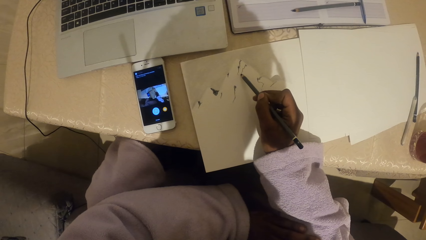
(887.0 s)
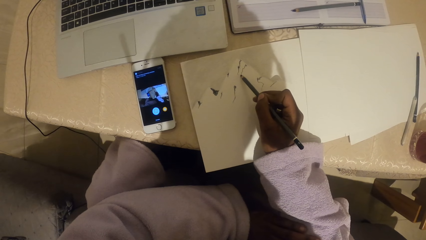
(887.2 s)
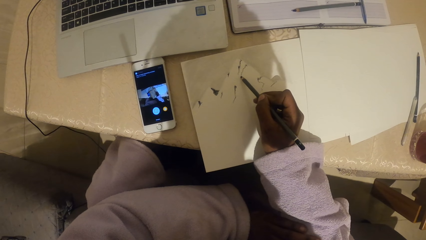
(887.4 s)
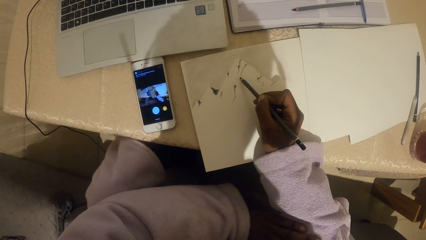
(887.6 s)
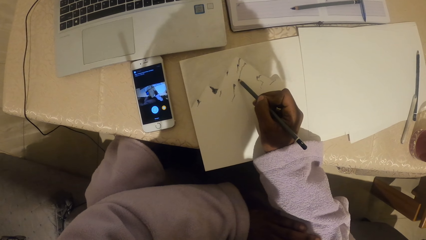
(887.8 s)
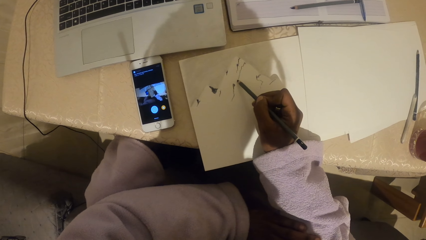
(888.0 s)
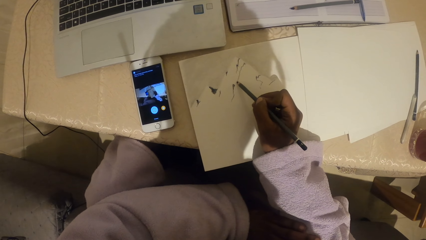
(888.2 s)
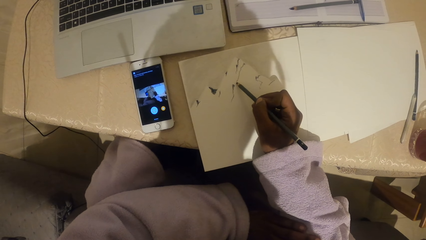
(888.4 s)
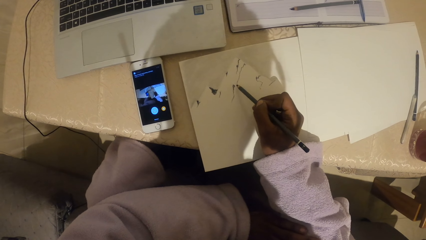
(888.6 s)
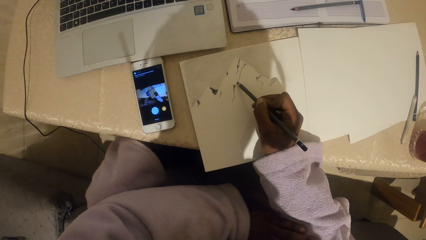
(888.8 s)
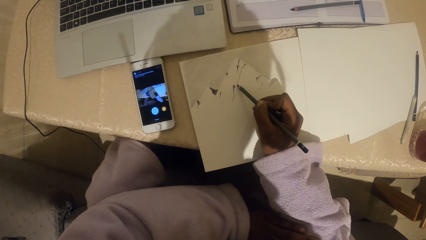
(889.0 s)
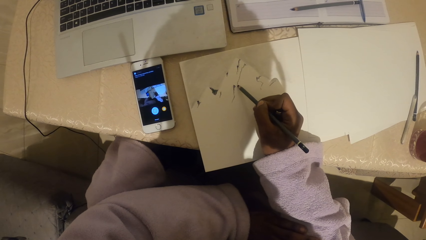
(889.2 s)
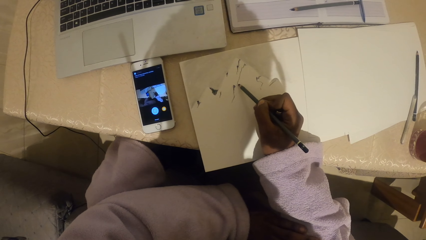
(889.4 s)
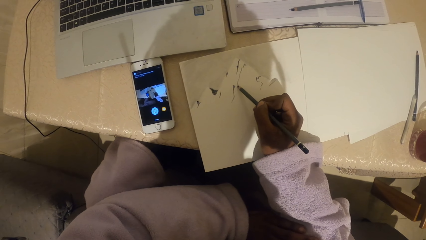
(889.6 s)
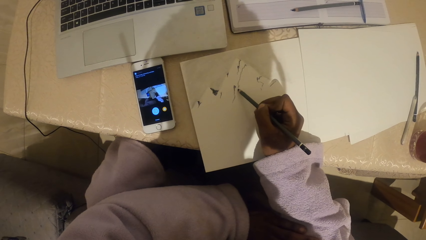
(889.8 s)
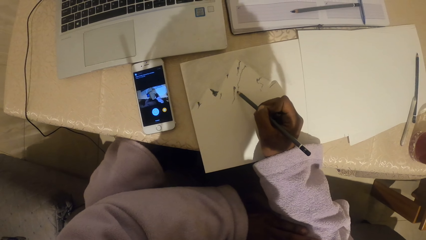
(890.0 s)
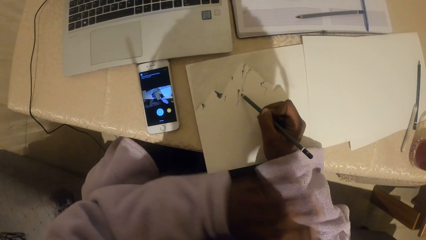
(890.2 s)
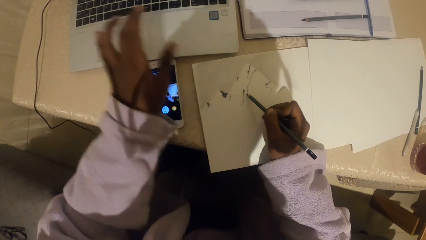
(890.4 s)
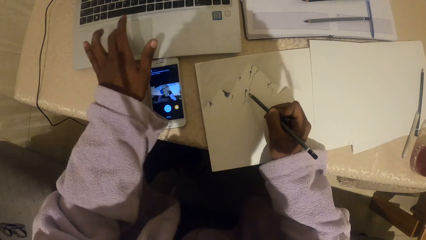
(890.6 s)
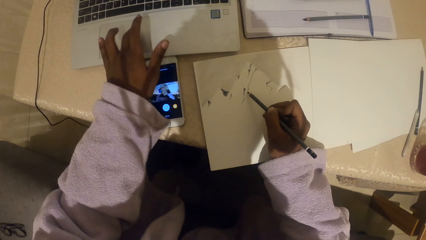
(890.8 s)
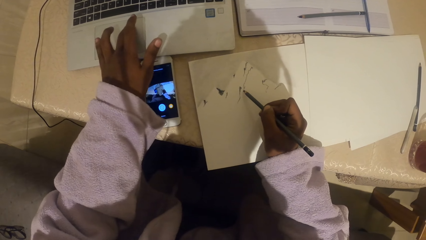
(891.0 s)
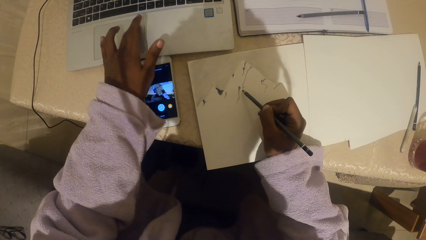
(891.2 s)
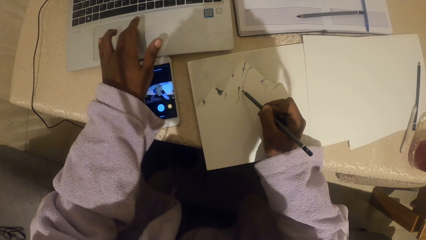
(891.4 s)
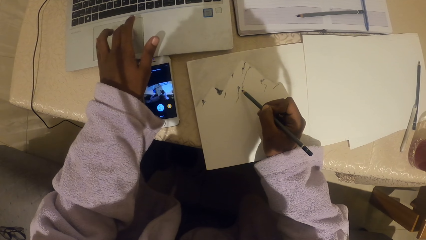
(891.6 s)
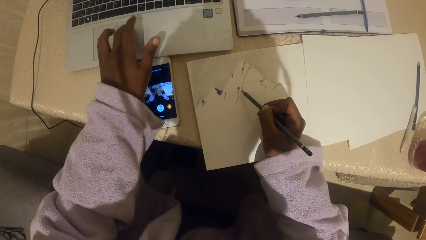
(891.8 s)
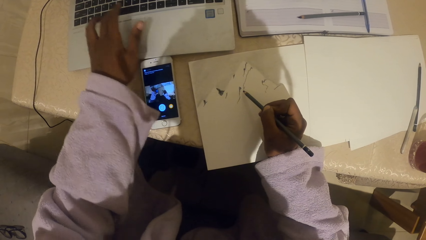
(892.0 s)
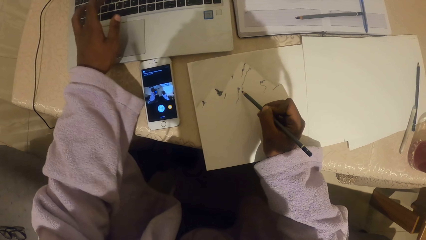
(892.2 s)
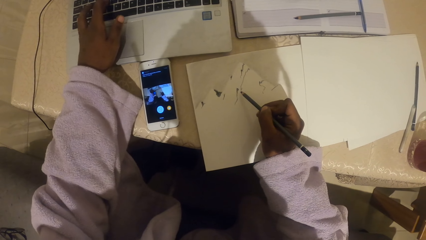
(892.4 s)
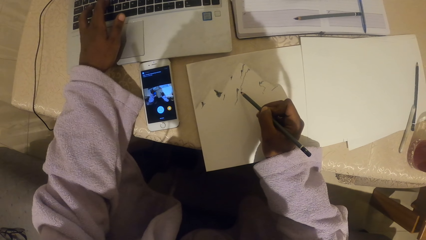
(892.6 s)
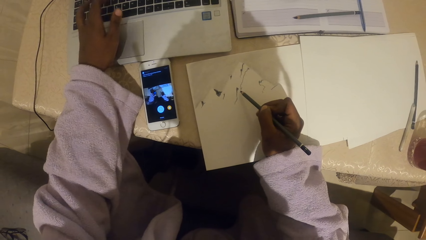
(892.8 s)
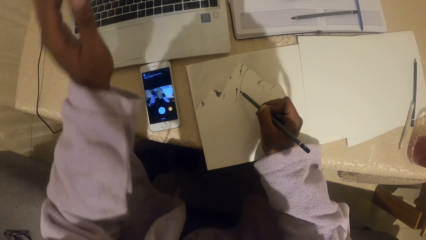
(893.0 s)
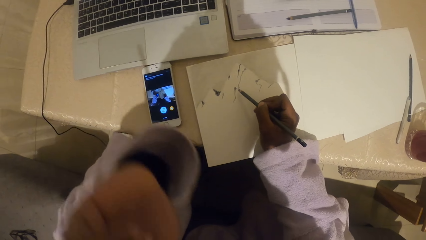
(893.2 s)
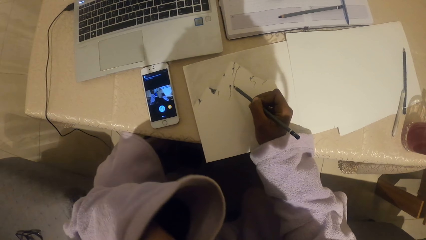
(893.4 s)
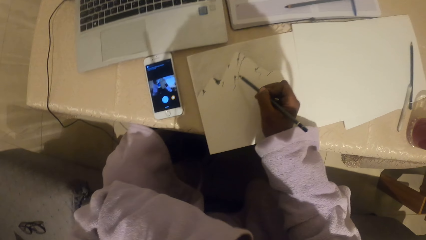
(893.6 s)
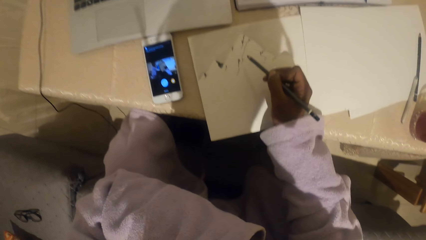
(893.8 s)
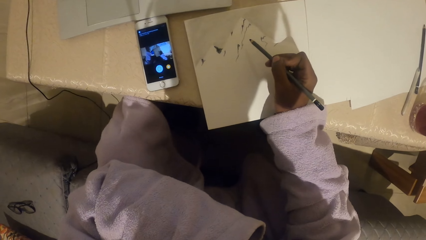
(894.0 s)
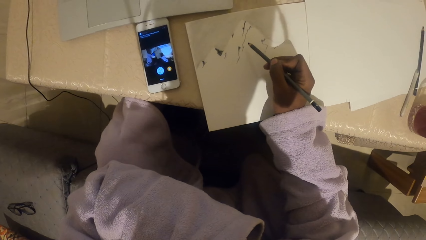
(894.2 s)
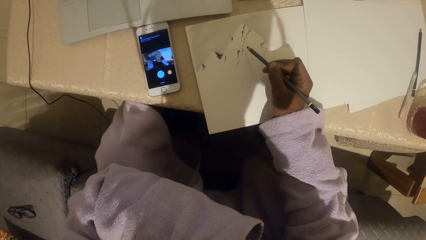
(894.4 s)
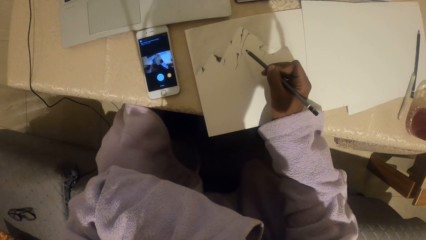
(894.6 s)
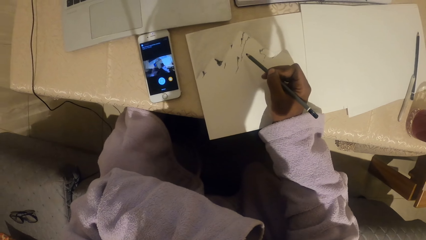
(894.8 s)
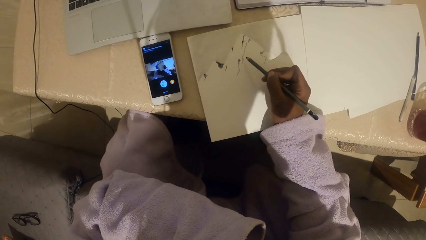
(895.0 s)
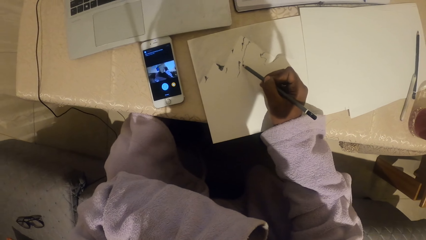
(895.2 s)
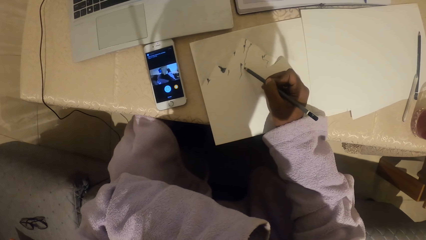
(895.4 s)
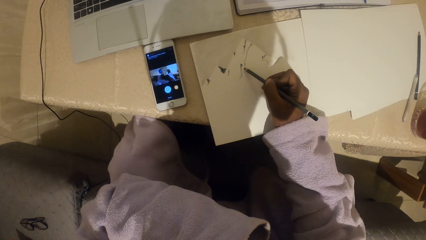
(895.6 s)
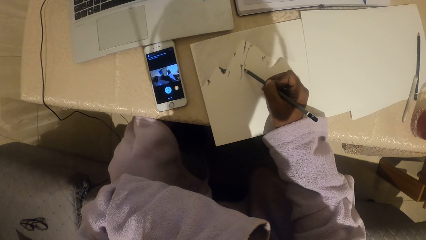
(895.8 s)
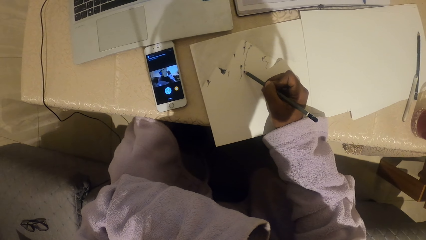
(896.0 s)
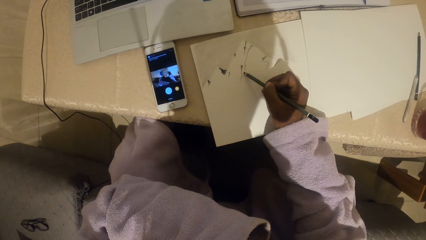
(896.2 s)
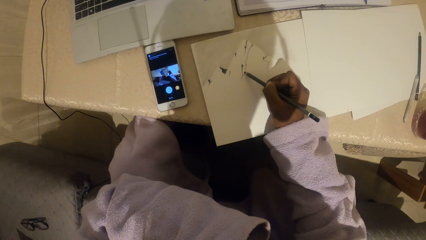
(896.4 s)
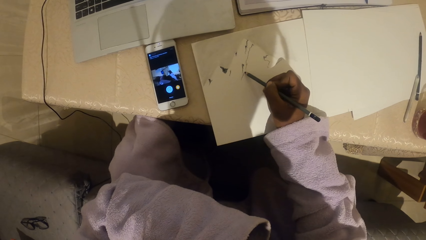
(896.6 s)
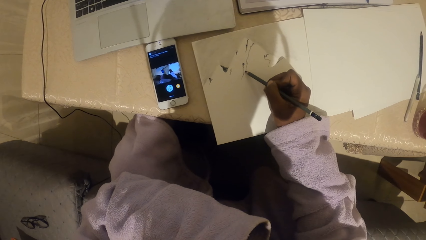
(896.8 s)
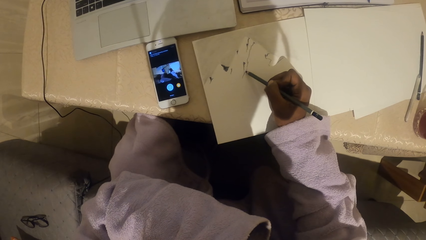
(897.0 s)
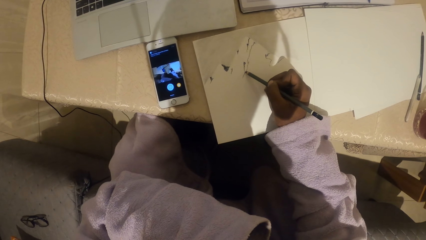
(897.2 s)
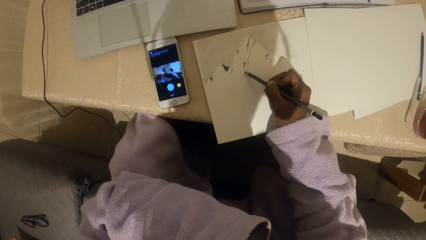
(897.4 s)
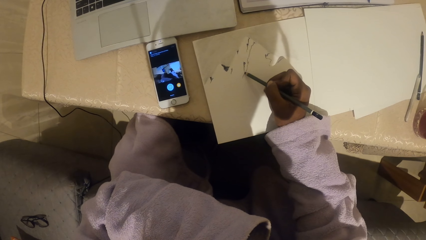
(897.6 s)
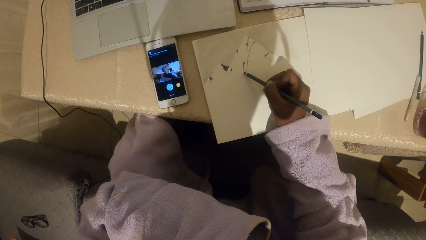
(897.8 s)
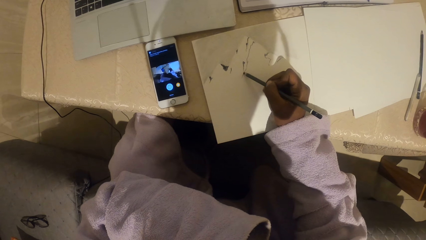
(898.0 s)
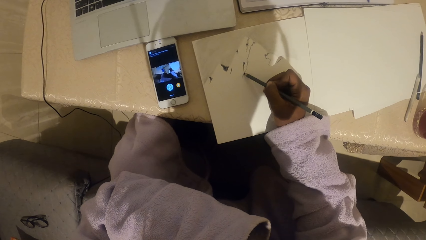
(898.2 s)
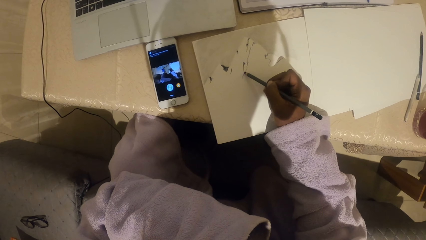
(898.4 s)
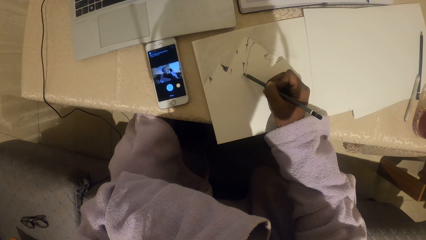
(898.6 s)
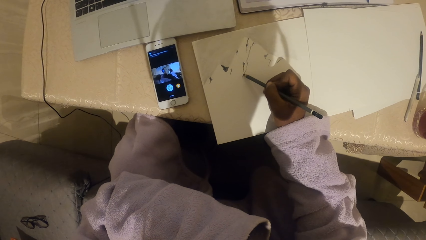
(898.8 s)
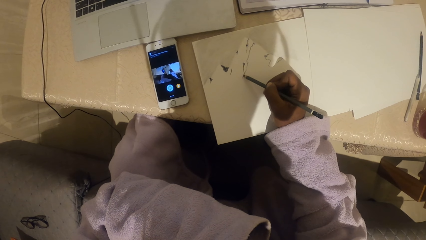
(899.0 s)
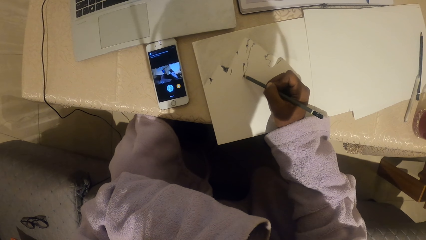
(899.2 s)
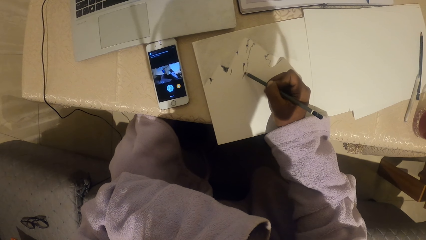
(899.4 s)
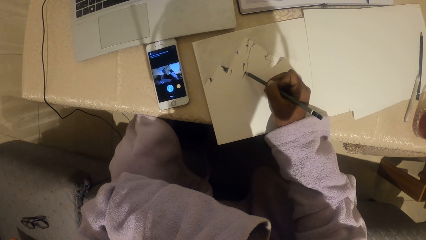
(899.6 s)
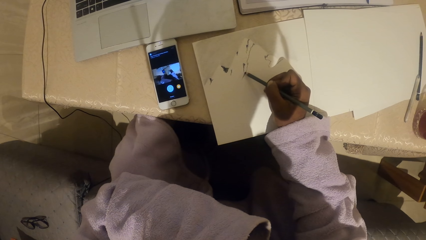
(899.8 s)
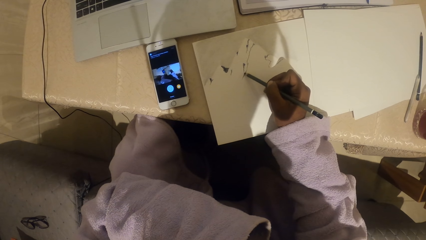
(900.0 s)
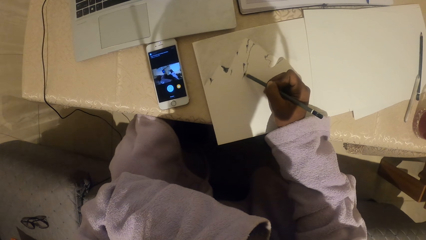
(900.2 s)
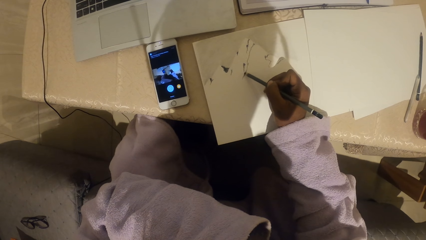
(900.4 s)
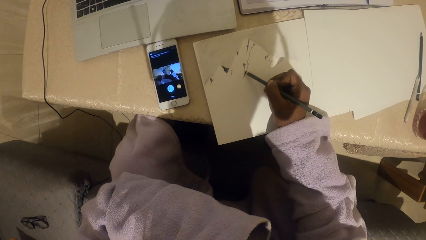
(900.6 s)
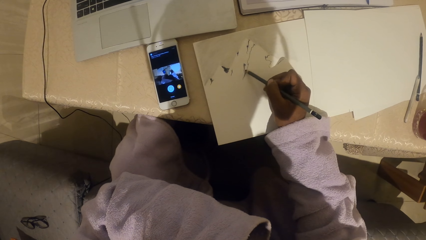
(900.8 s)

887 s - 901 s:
The camera wearer operates the laptop. They draw on paper with a pencil.
